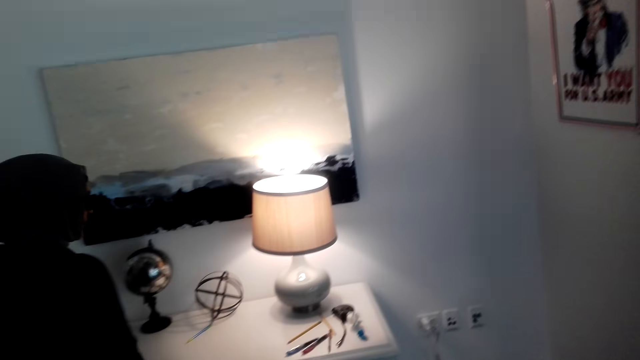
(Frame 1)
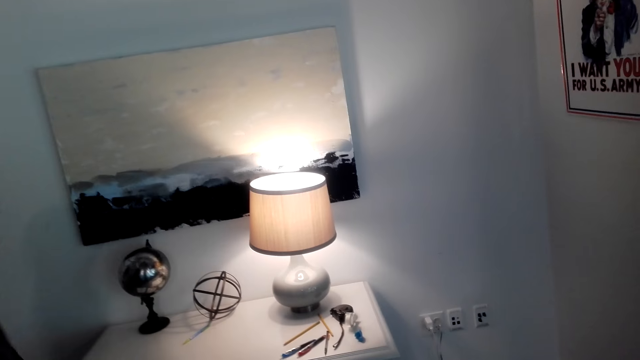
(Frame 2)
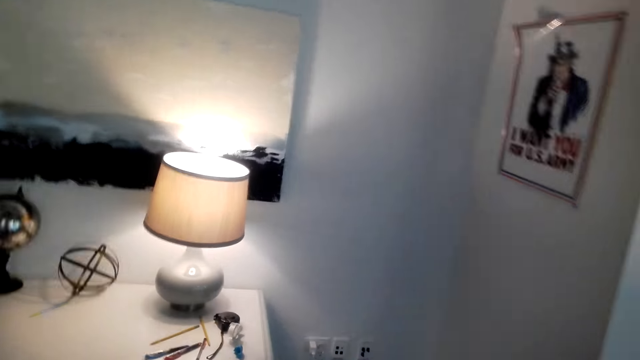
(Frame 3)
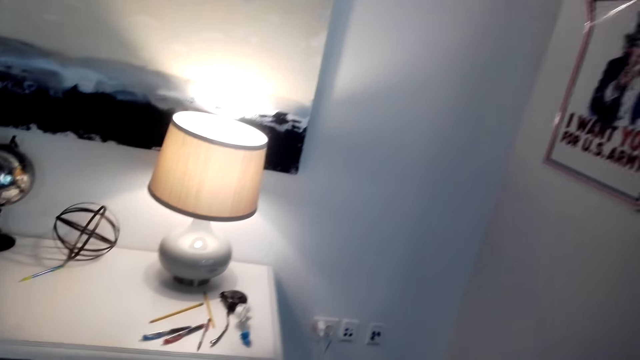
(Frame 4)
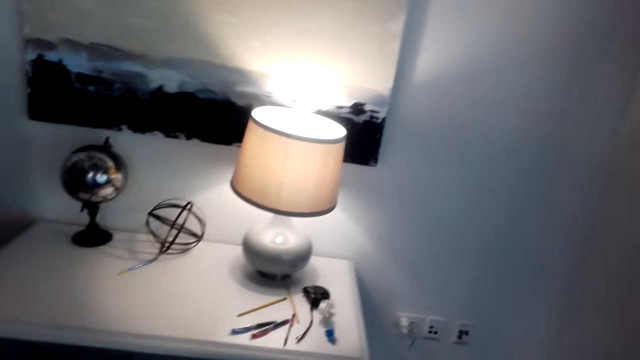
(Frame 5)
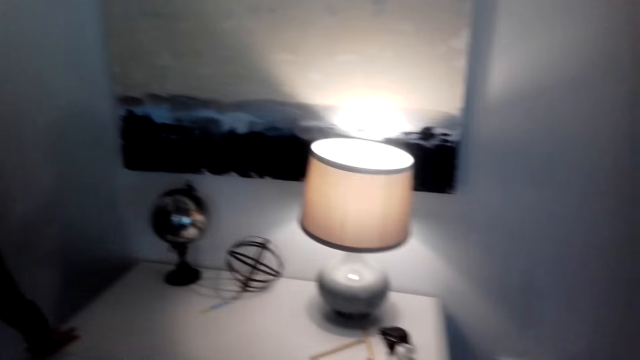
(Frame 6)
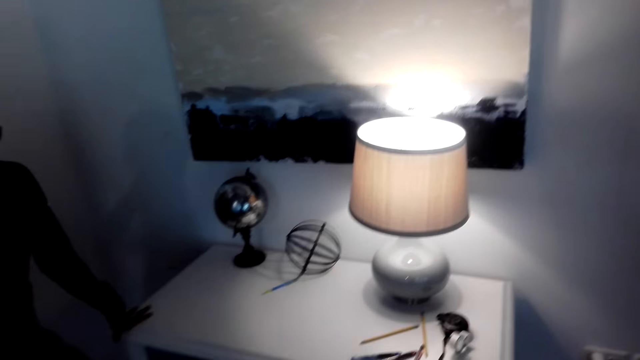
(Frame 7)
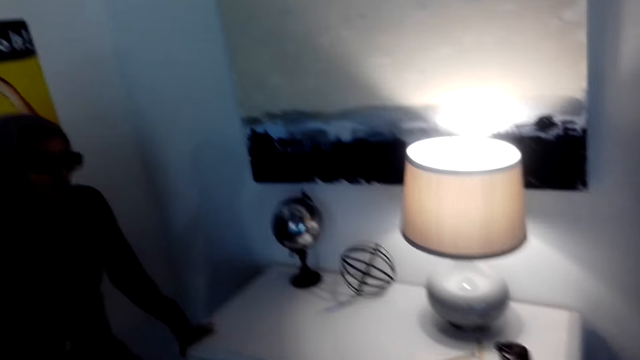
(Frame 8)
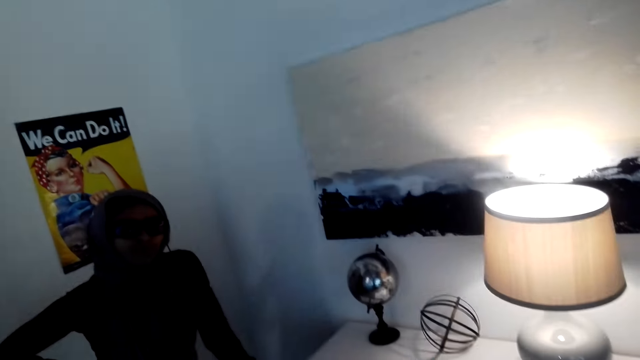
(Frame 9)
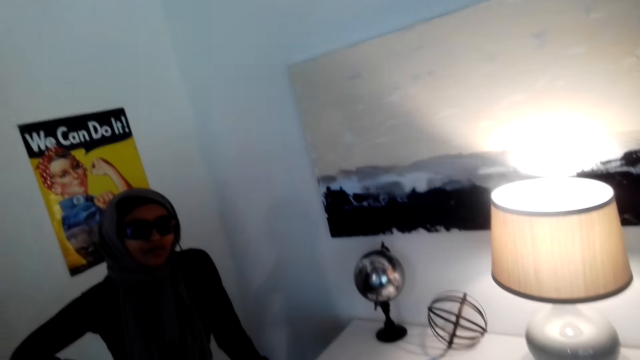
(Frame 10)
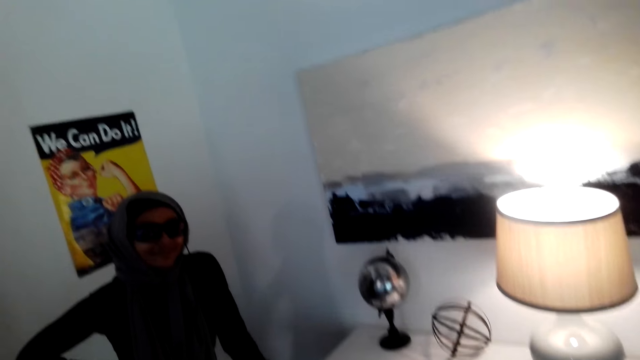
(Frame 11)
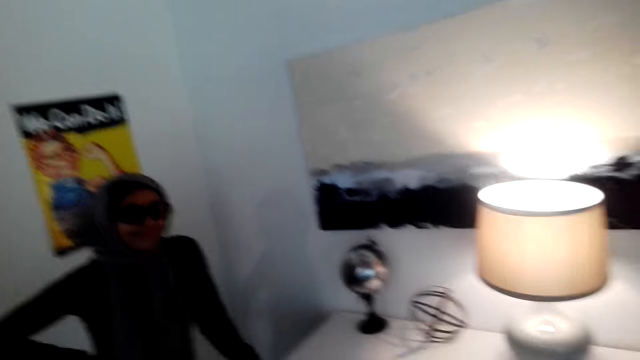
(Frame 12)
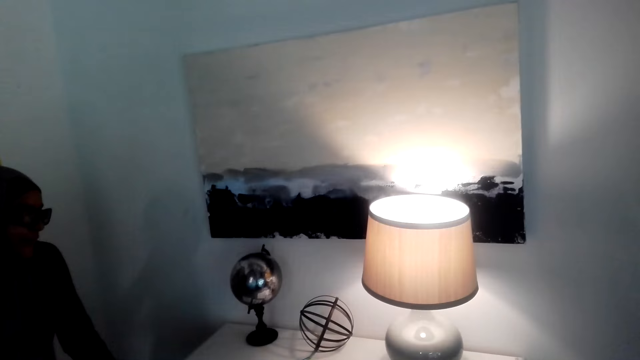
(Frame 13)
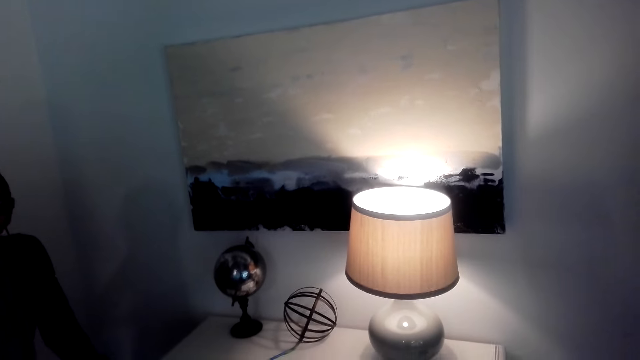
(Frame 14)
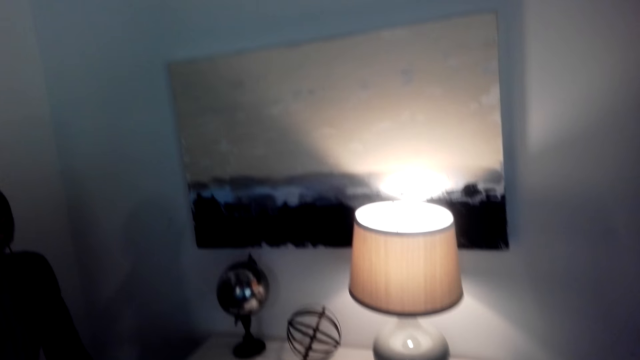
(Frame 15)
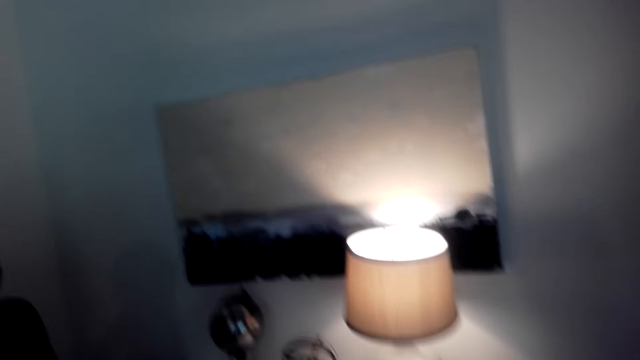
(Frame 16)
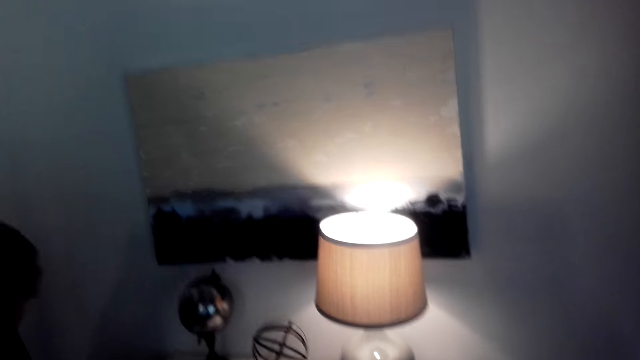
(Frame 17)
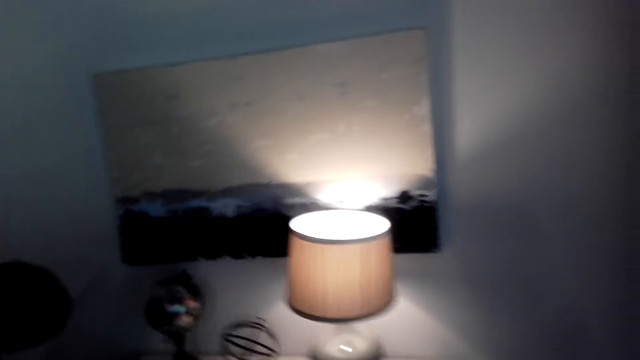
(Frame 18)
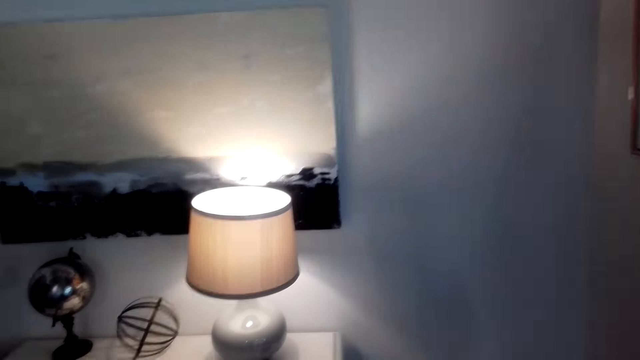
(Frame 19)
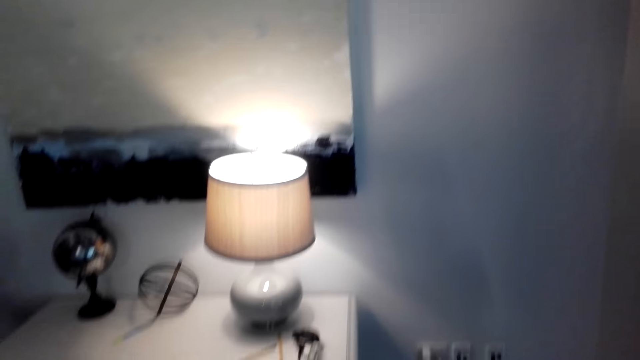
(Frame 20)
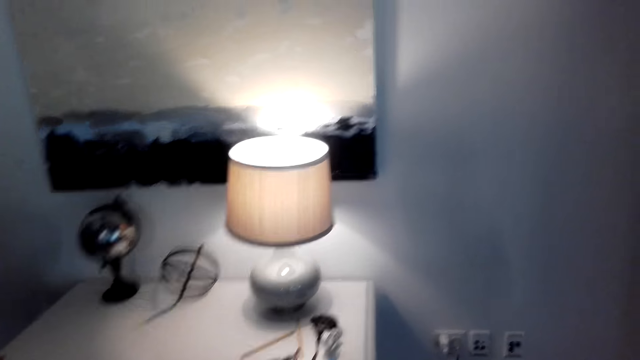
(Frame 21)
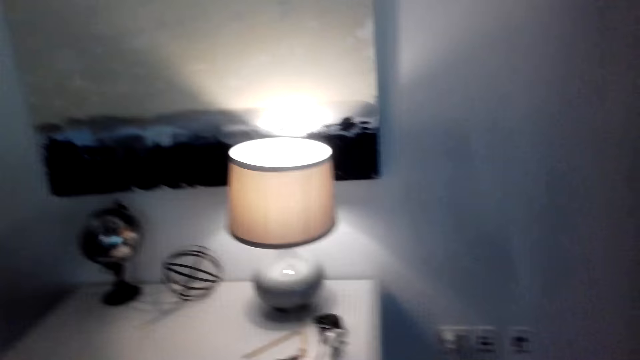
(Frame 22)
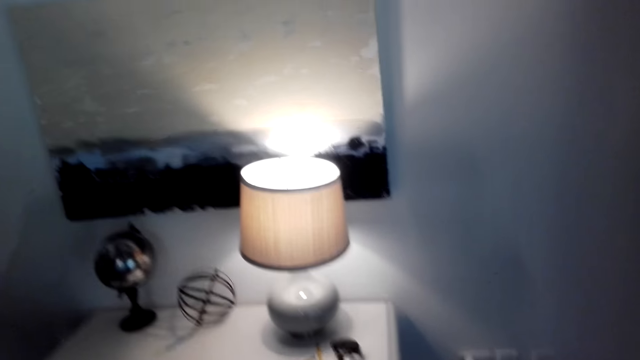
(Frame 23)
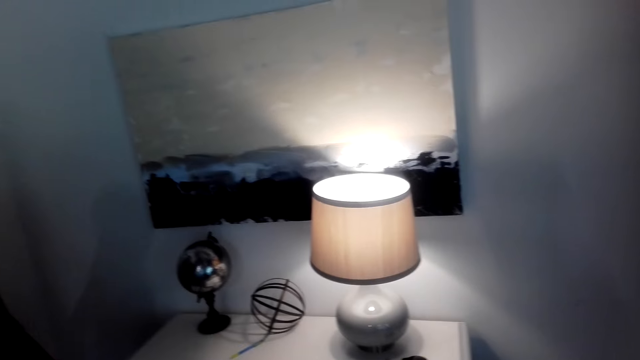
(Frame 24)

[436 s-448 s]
The camera wearer looks at the table.

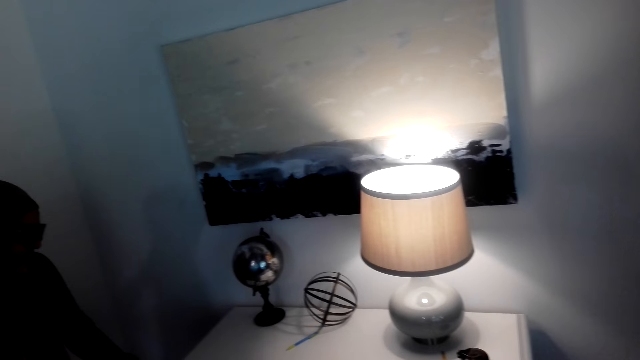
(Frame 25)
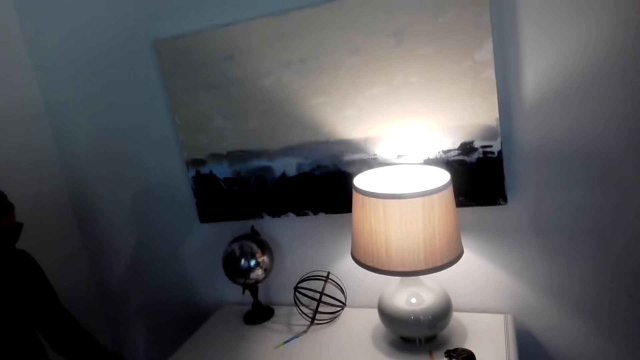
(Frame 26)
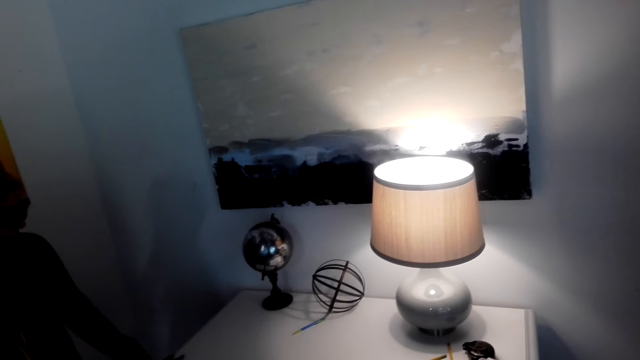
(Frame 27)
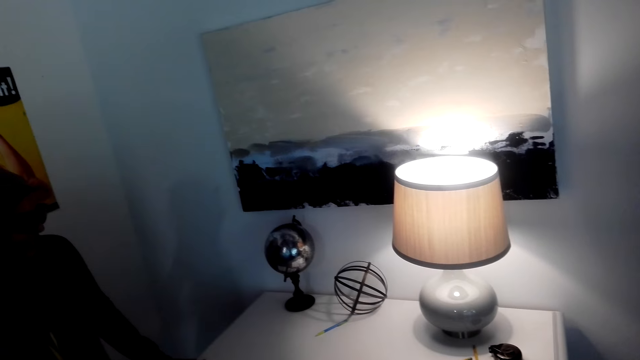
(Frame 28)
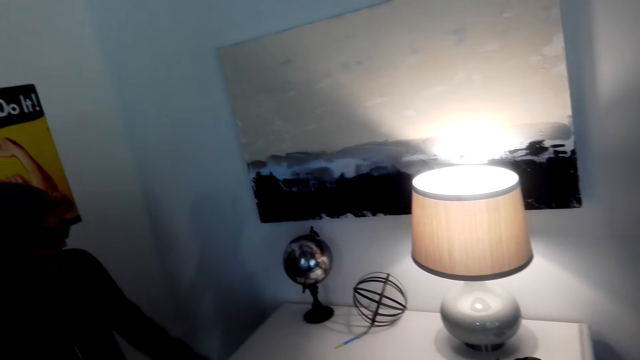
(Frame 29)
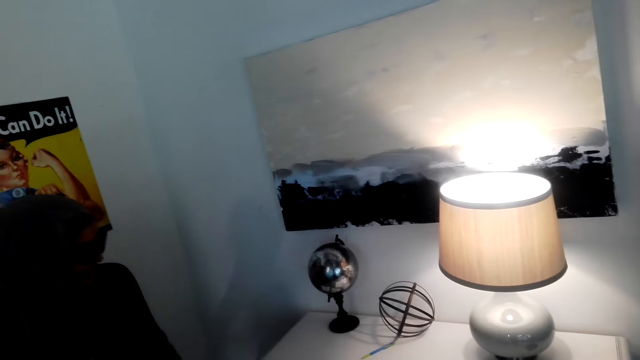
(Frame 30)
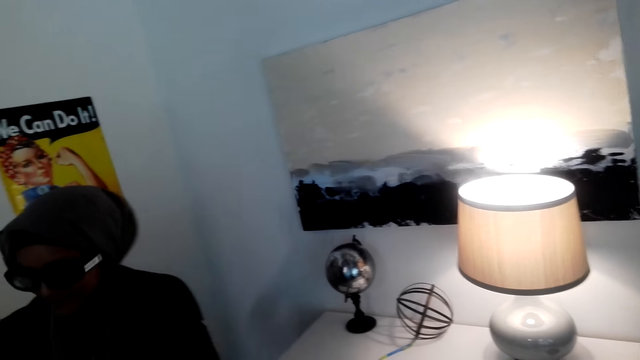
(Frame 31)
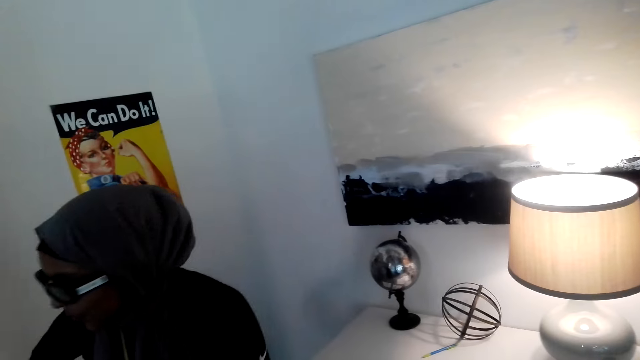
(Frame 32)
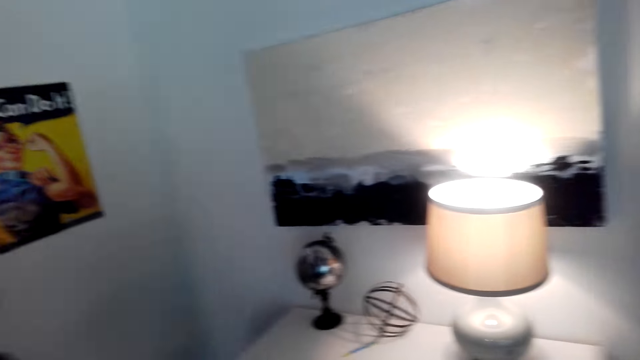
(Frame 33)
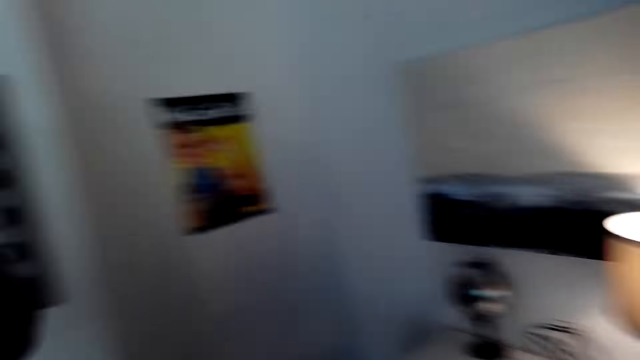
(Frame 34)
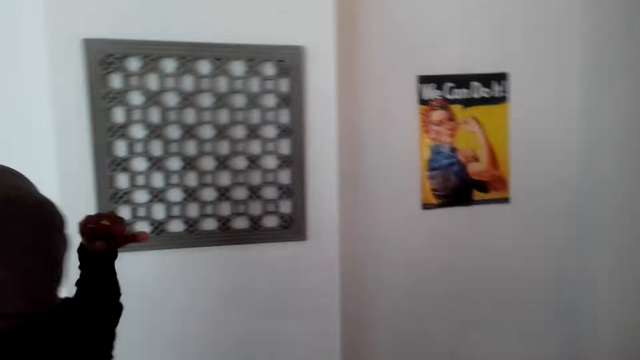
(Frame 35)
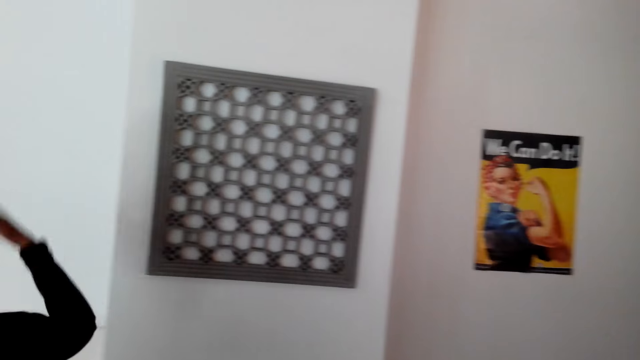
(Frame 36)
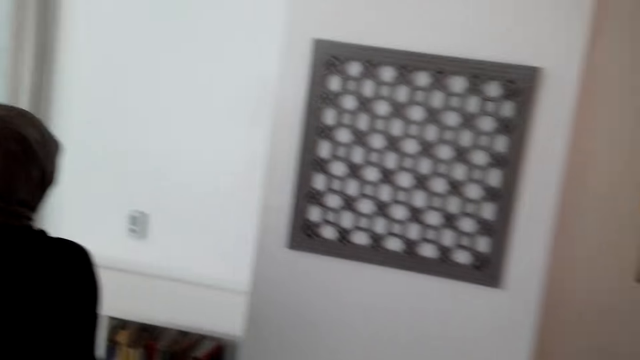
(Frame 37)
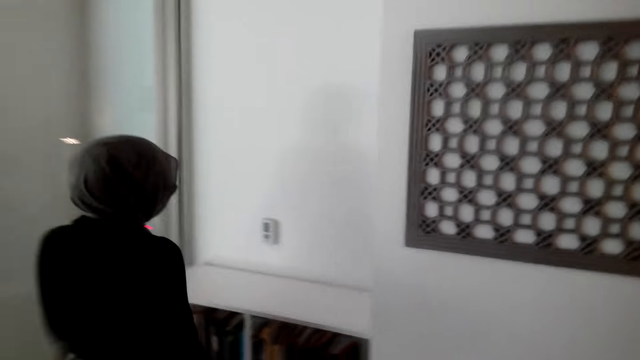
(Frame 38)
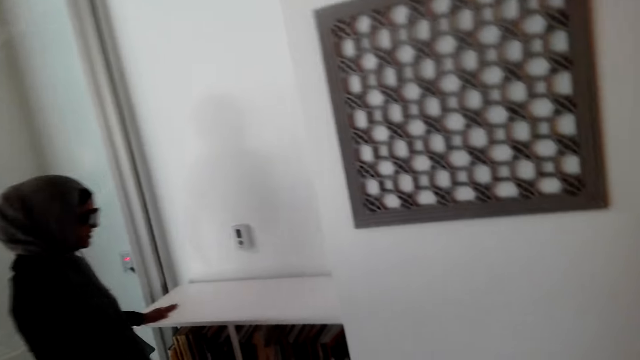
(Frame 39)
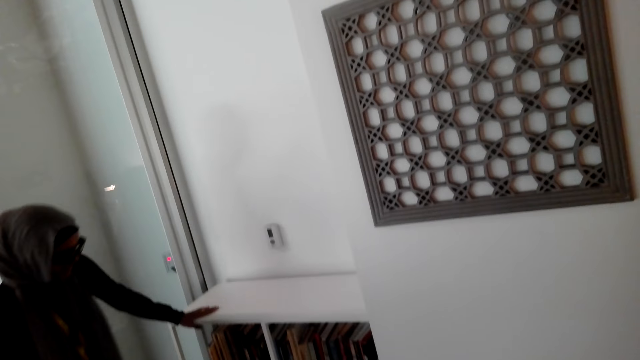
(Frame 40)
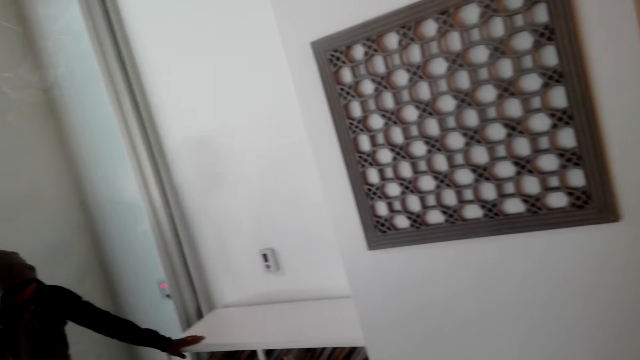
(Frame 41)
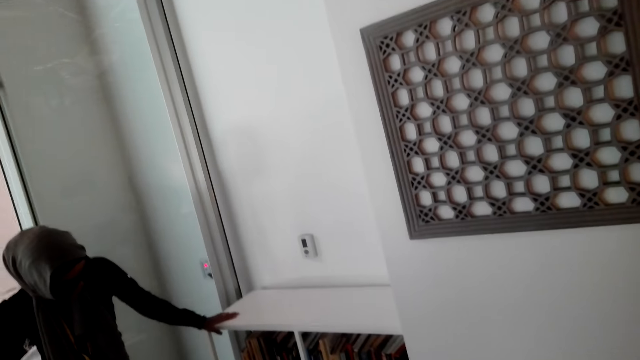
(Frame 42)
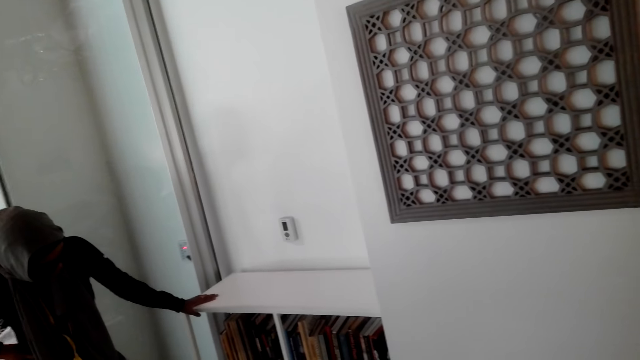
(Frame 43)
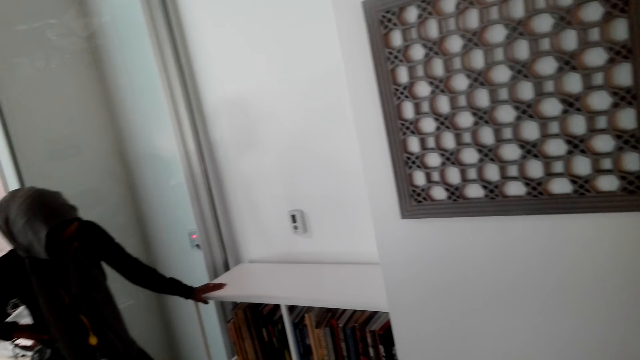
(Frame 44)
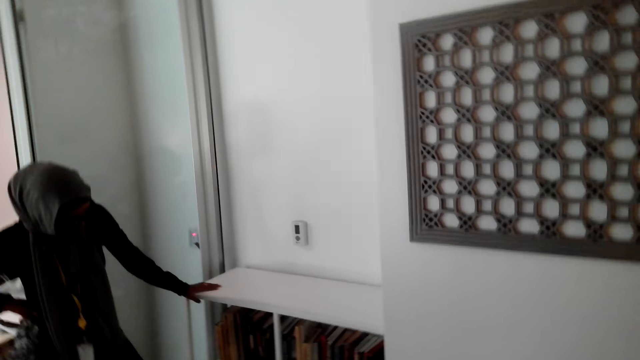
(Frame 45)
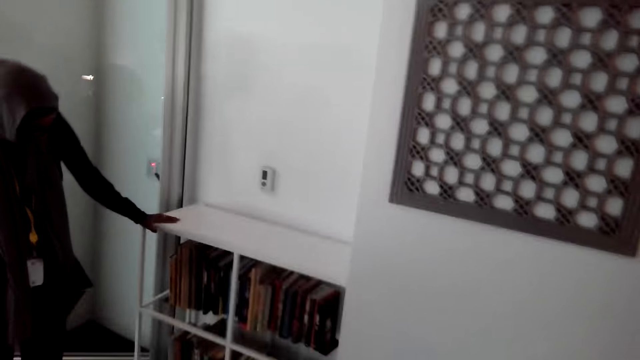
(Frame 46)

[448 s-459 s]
A person moves to the bookshelf and shows the camera wearer the bookshelf.
